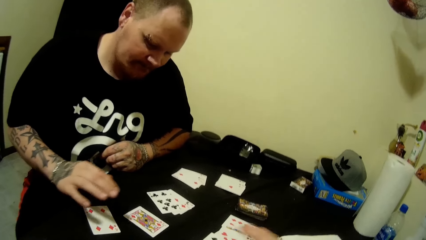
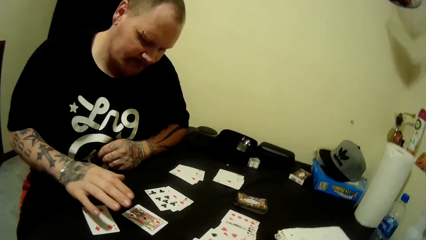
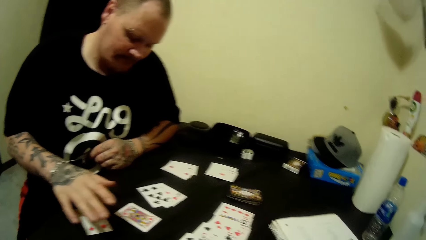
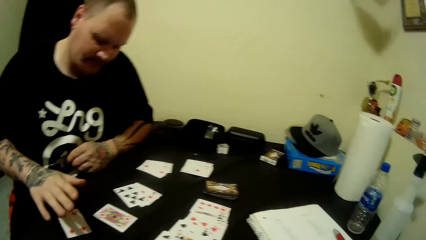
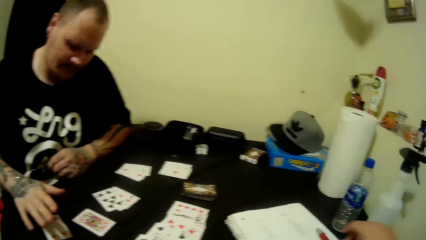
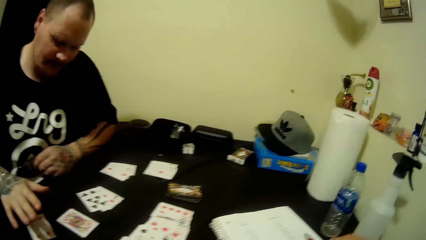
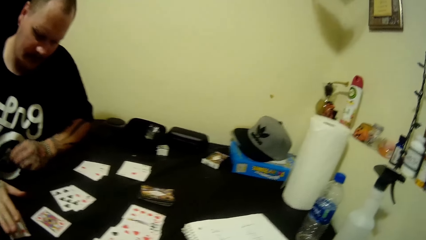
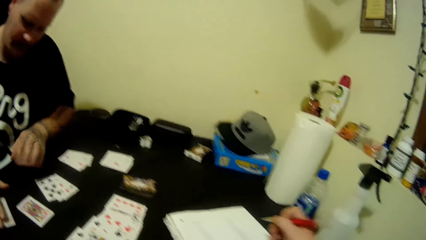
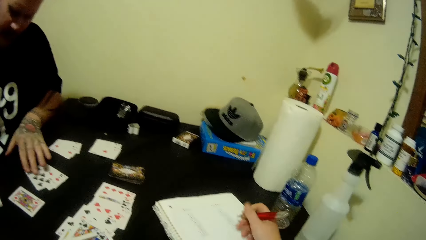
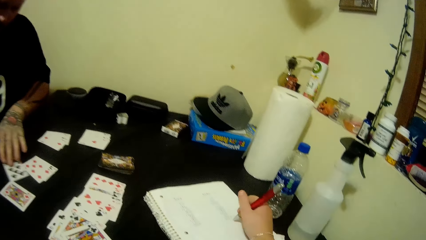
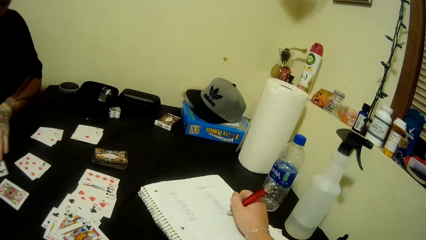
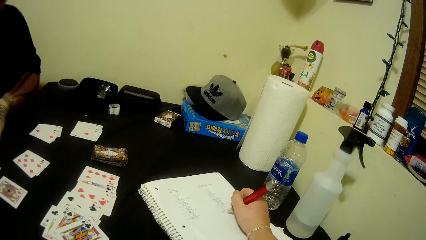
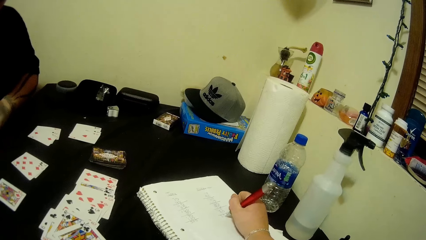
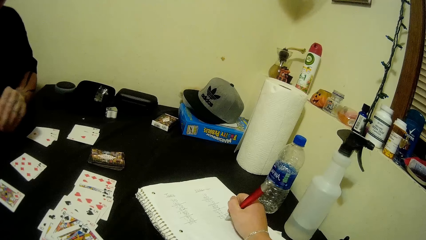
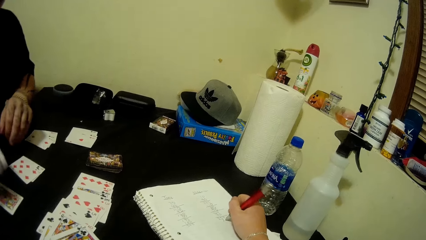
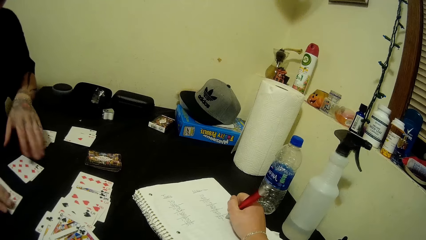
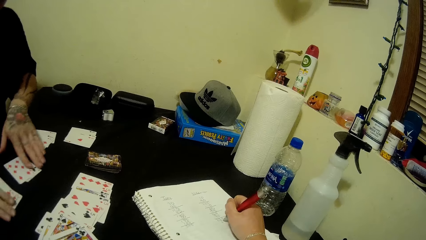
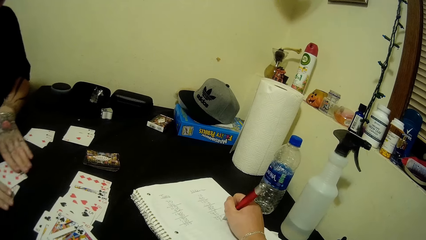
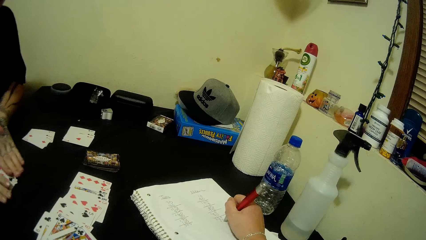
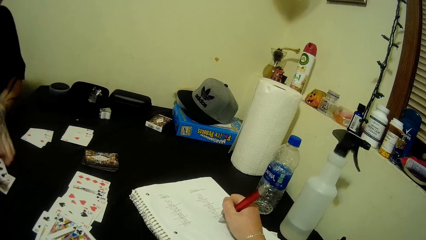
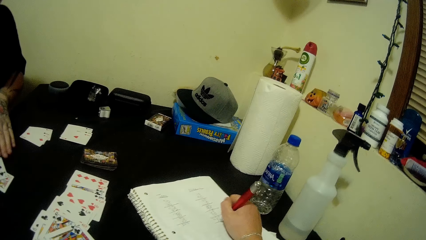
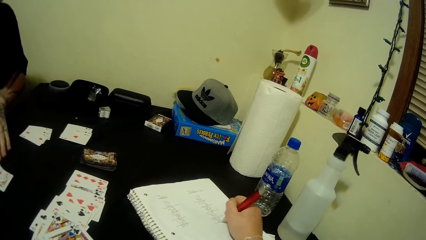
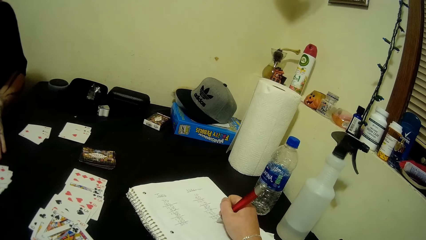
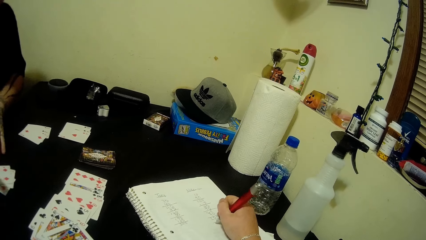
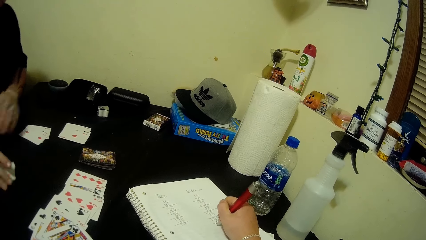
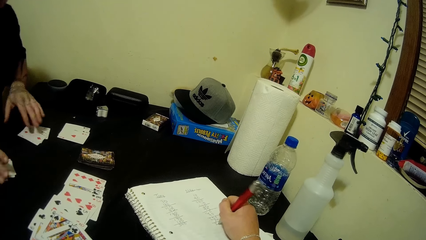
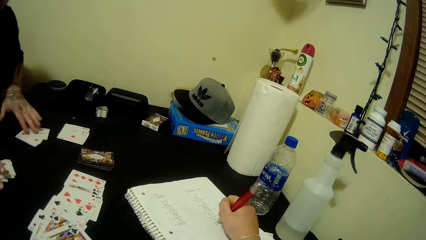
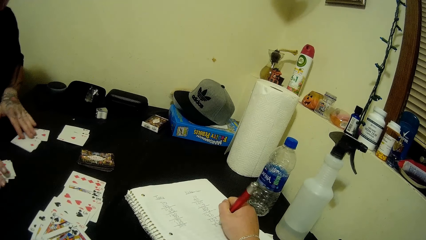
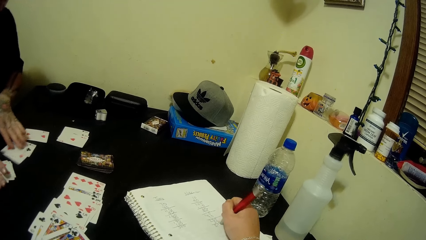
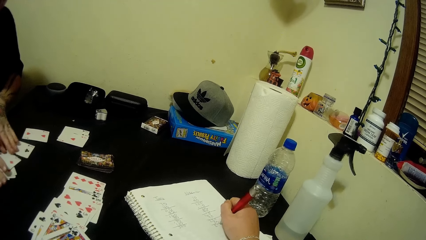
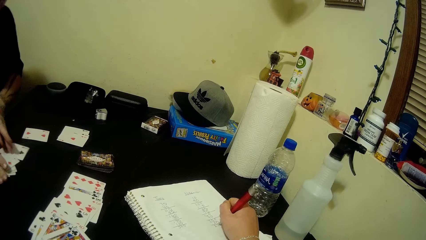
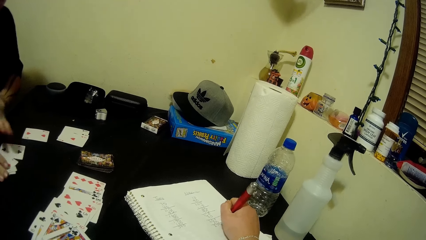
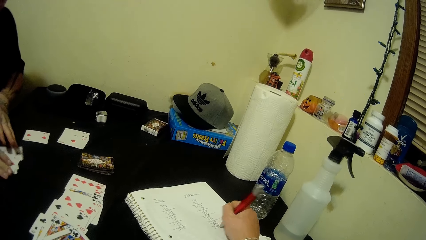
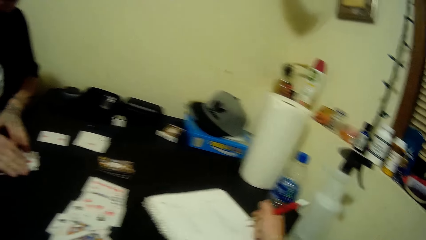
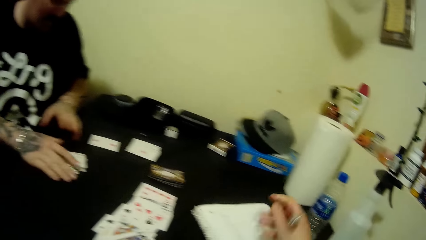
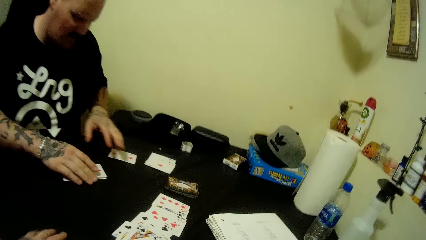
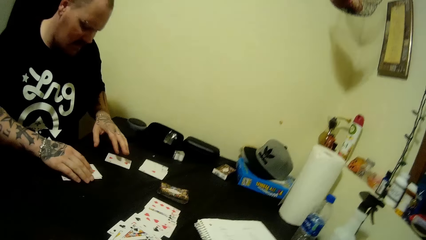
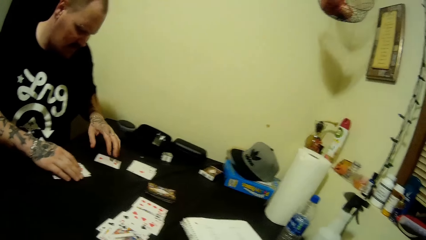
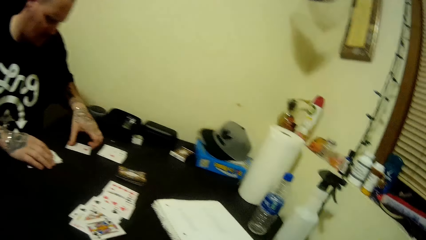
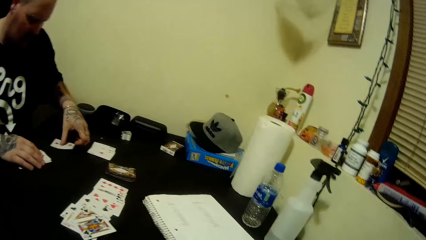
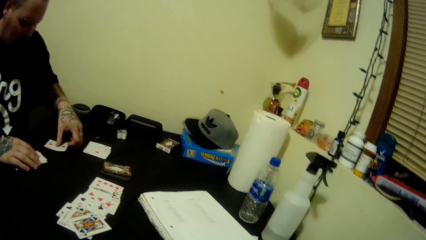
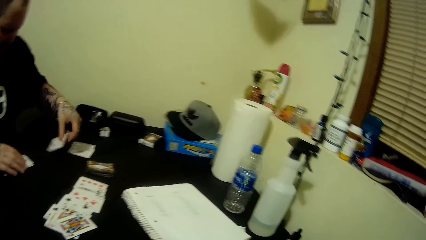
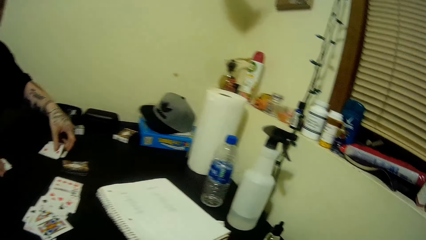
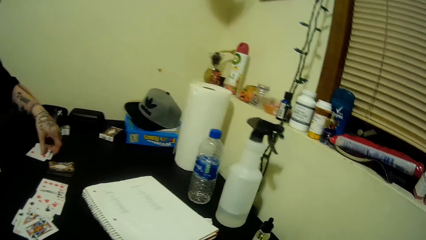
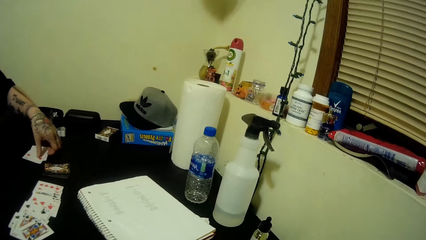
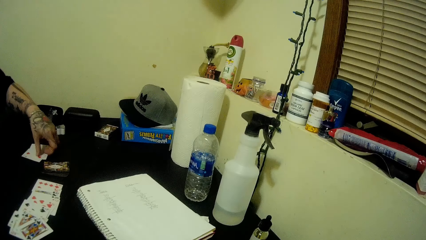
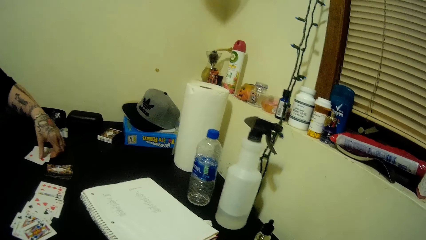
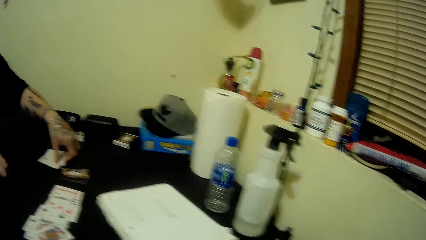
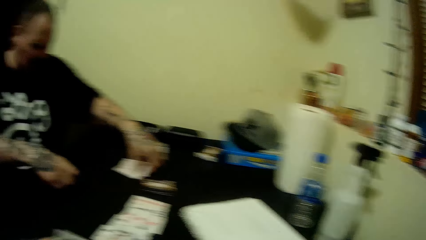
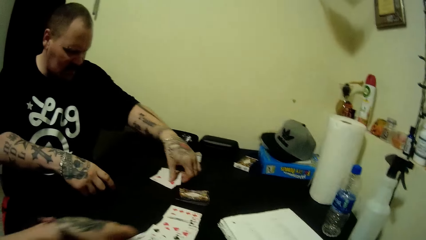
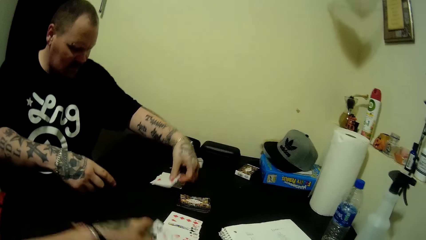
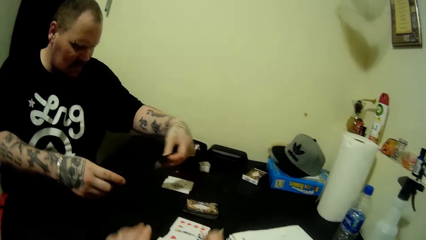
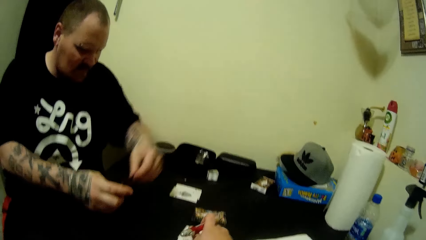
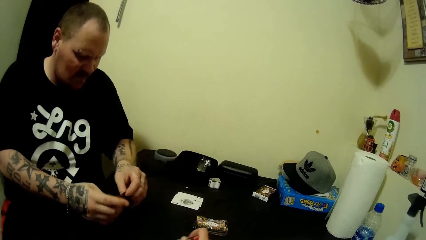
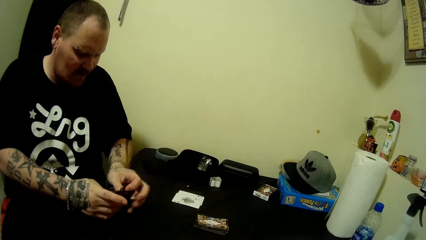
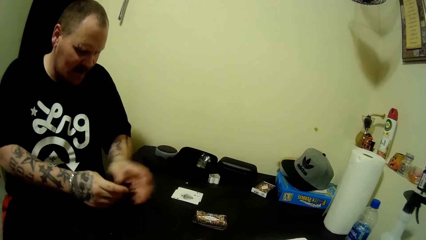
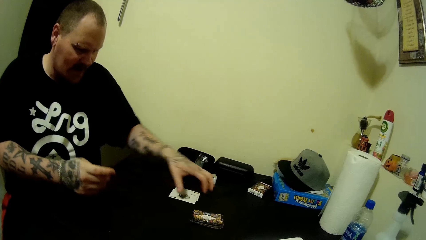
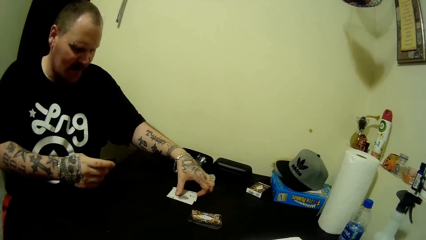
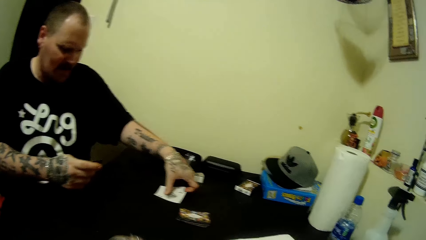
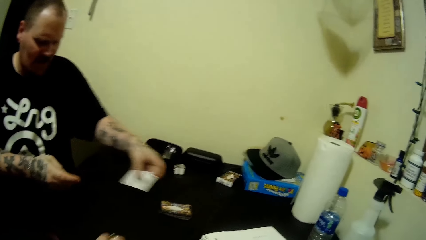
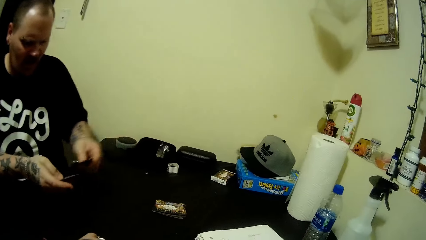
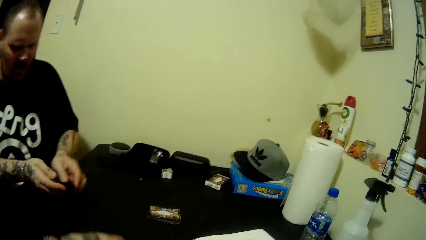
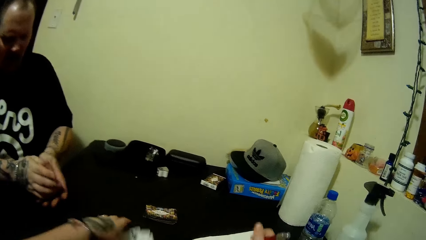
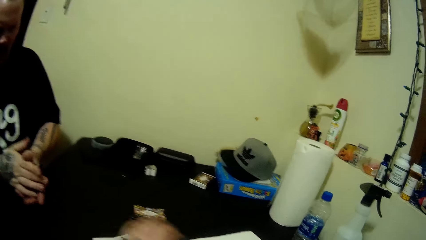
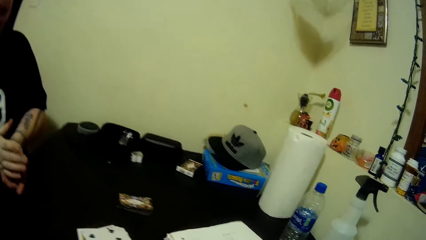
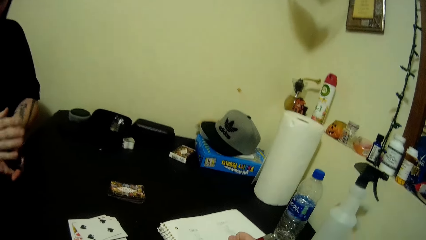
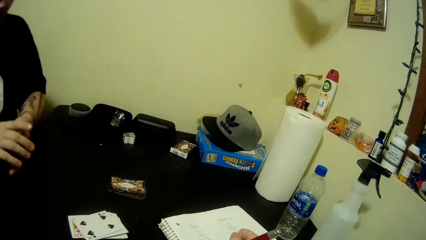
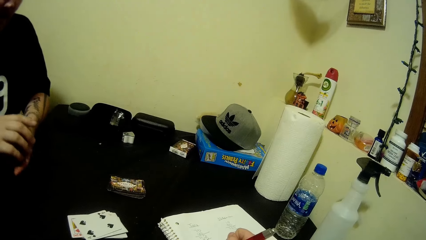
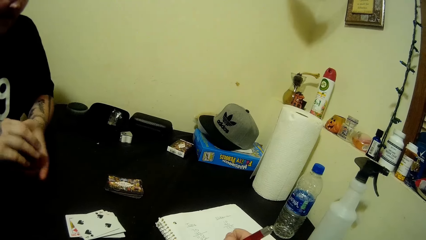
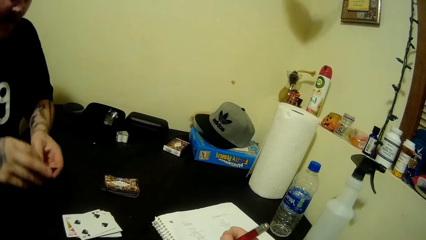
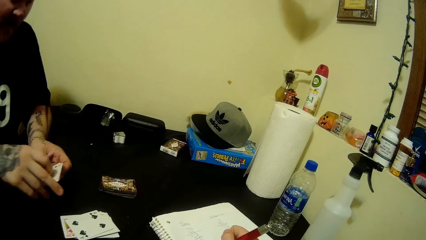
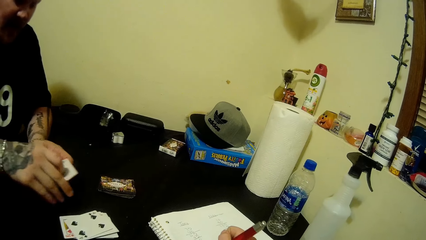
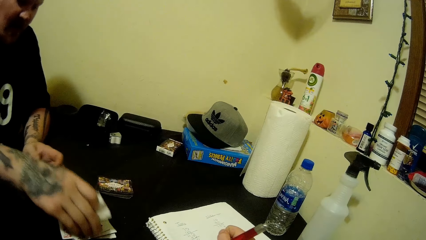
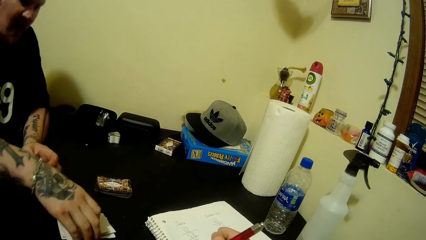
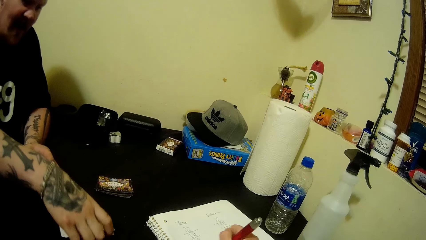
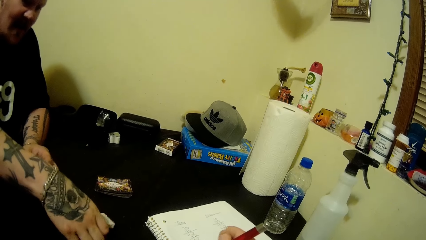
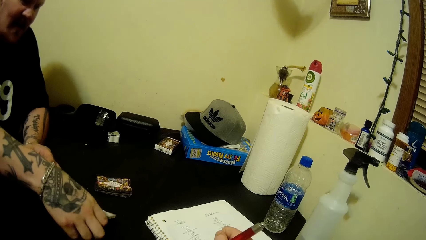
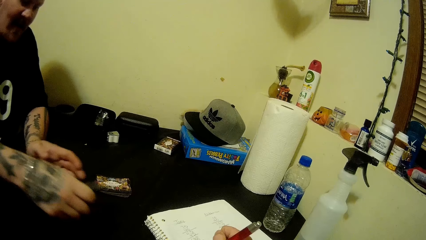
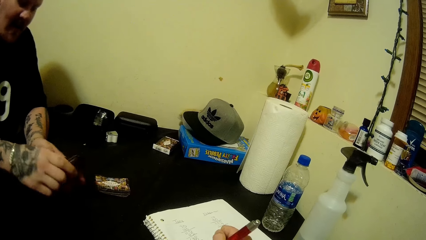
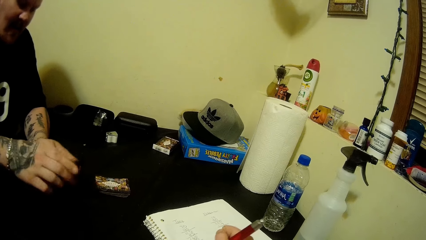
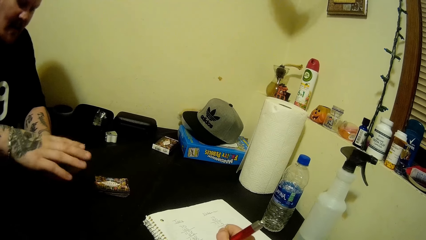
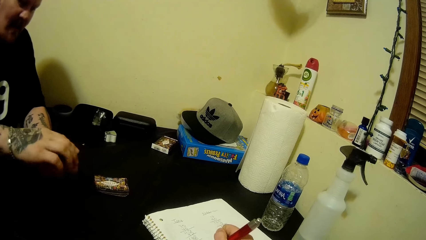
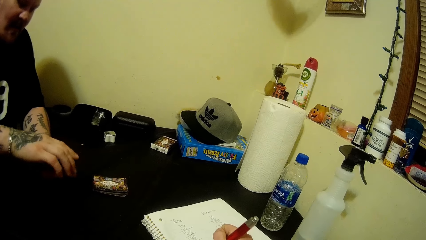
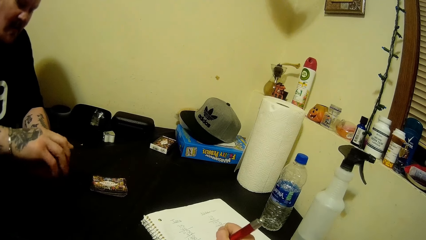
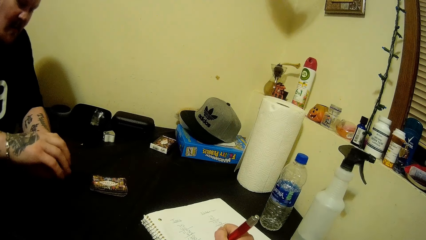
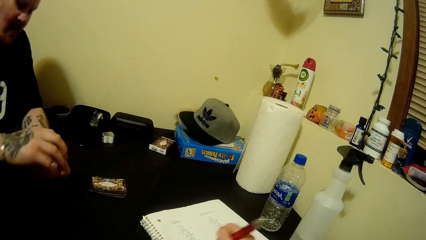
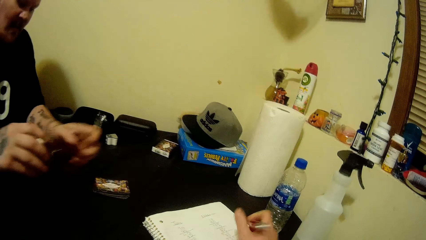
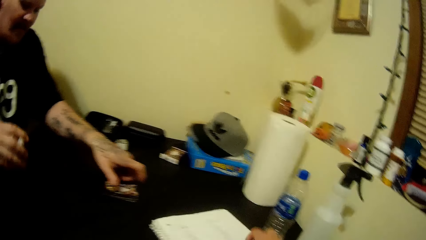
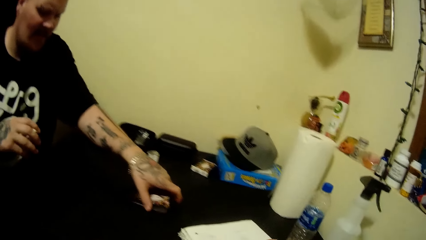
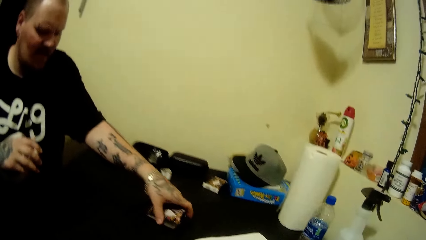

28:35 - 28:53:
A man places his right hand on the card on the table. The man moves the card on the table with his left hand. The camera wearer writes in a book with a pen in his right hand. The man packs the cards on the table with both hands. The camera wearer collects the cards. He puts the cards down. The man puts the cards on the table and picks up the cards. The camera wearer writes on the book. The man arranges the cards.
